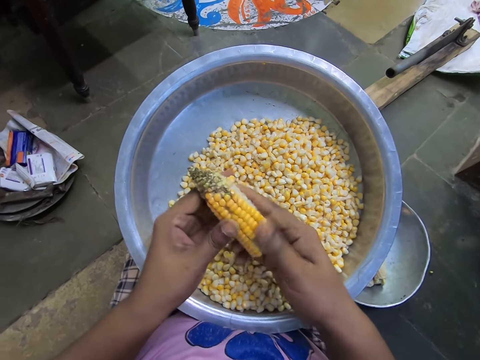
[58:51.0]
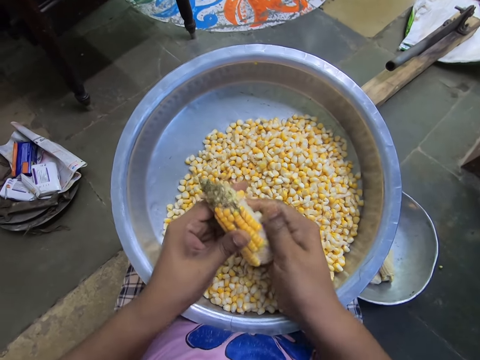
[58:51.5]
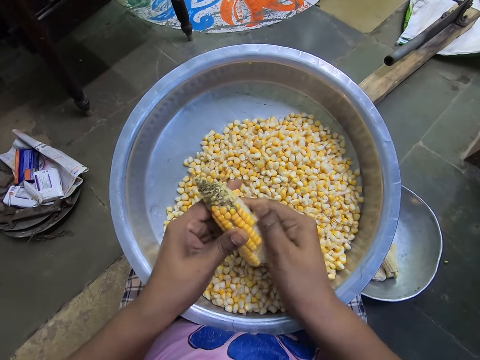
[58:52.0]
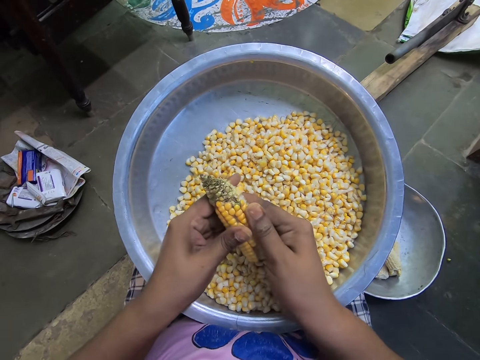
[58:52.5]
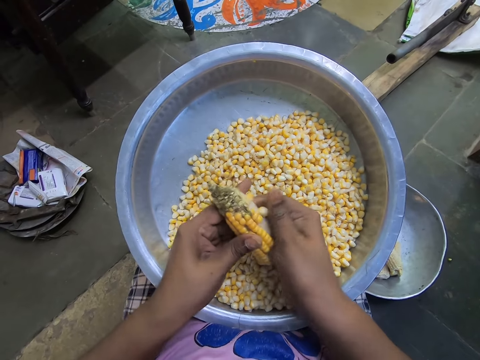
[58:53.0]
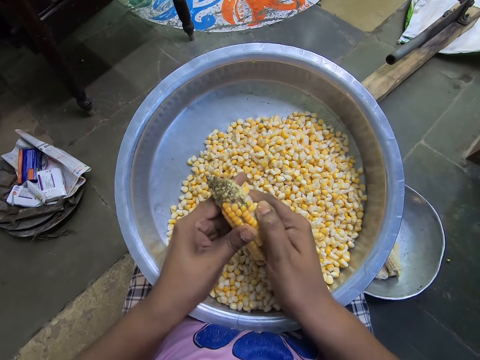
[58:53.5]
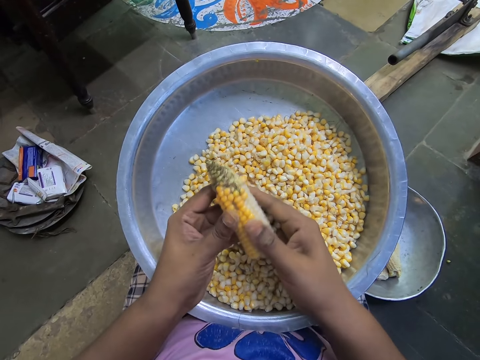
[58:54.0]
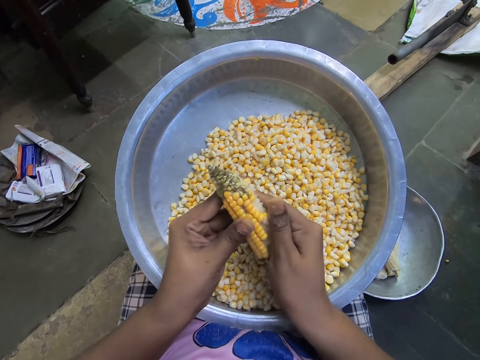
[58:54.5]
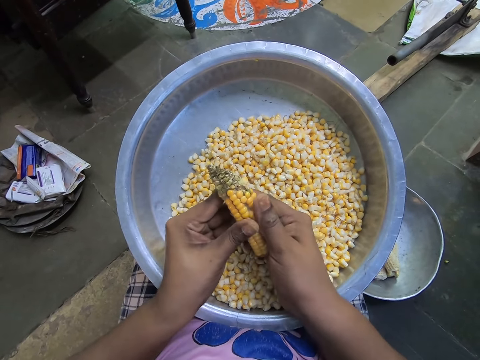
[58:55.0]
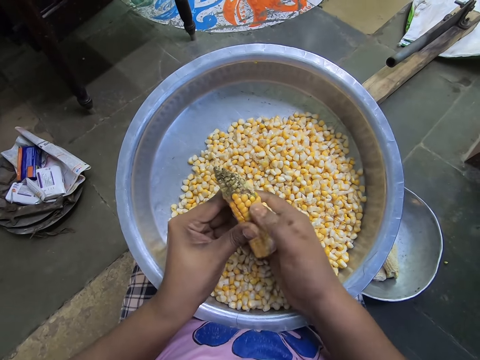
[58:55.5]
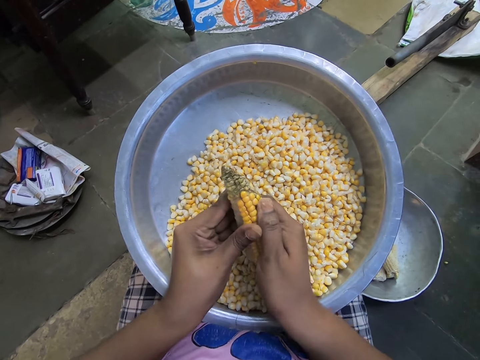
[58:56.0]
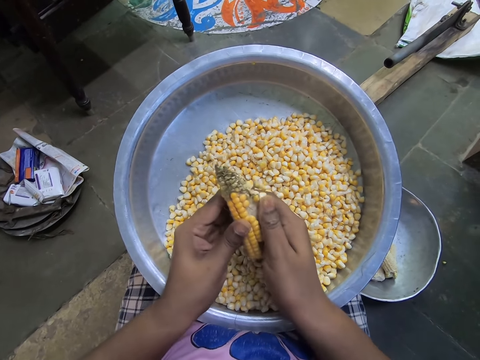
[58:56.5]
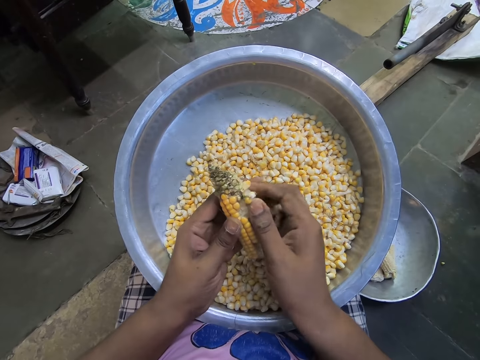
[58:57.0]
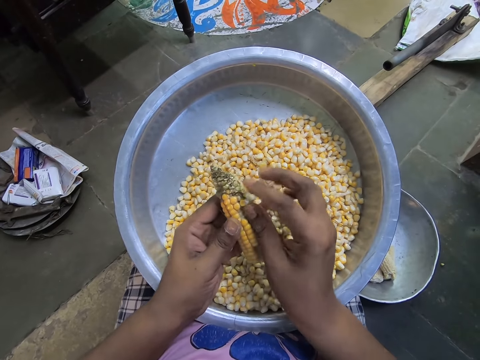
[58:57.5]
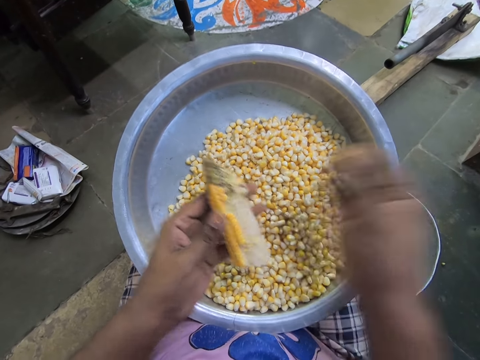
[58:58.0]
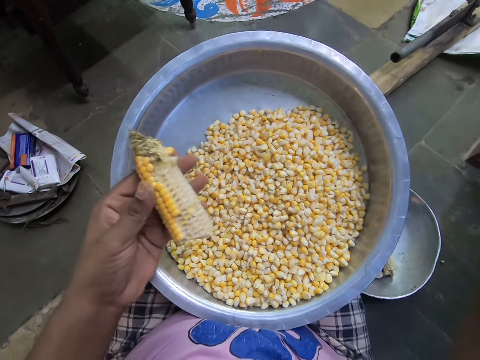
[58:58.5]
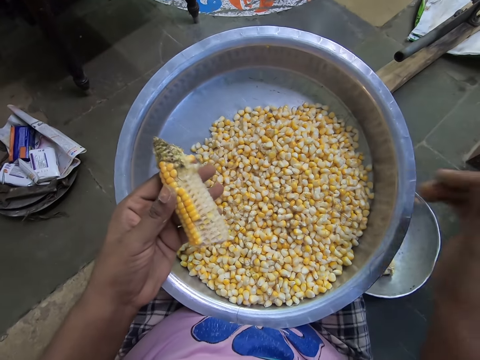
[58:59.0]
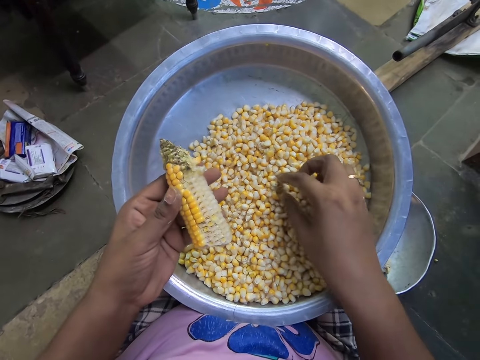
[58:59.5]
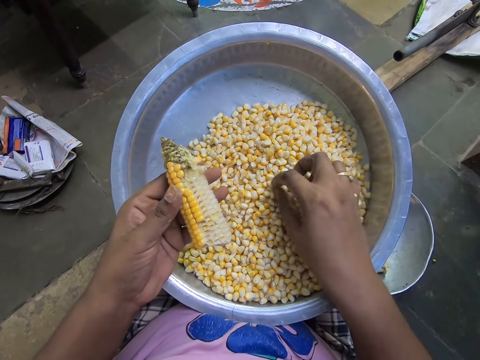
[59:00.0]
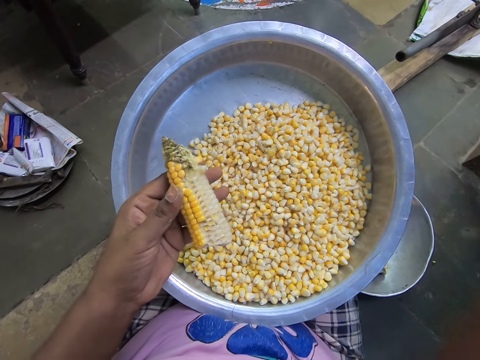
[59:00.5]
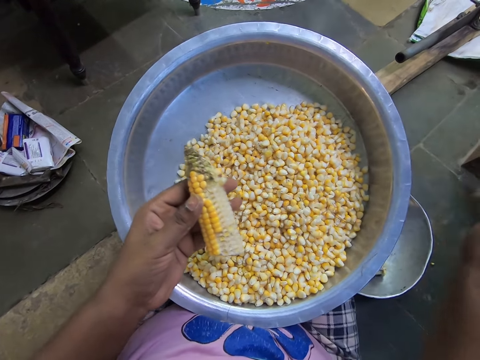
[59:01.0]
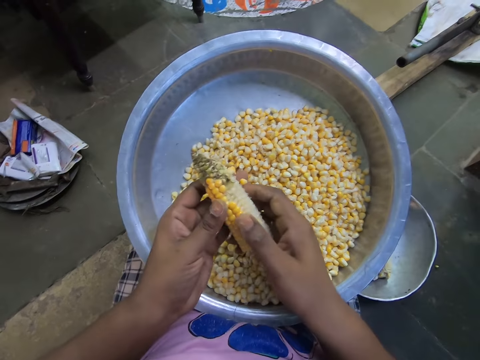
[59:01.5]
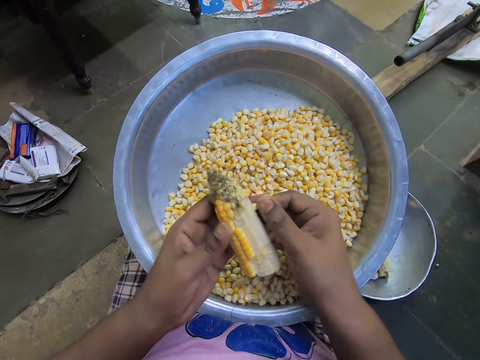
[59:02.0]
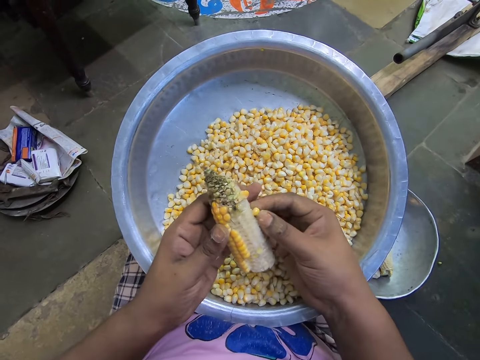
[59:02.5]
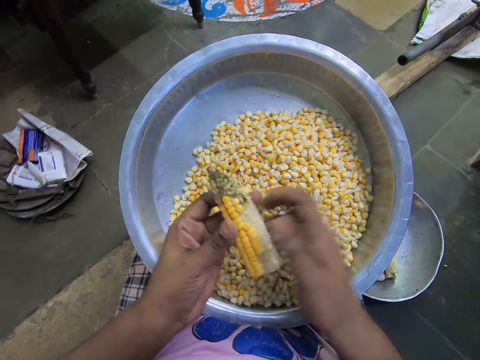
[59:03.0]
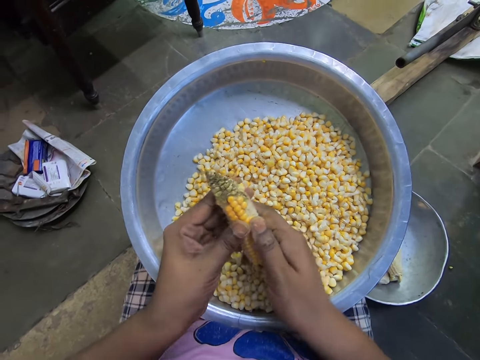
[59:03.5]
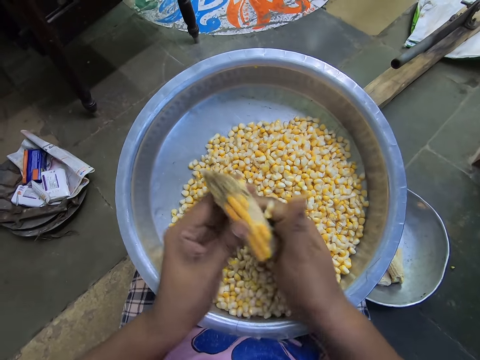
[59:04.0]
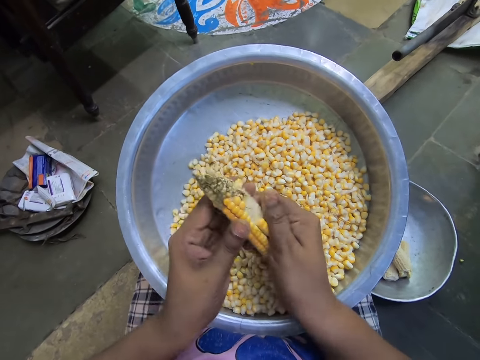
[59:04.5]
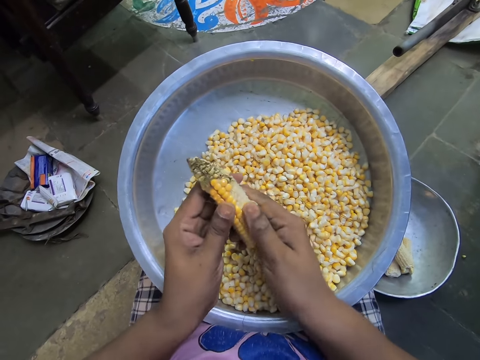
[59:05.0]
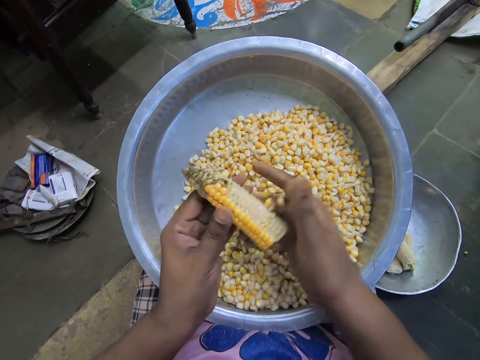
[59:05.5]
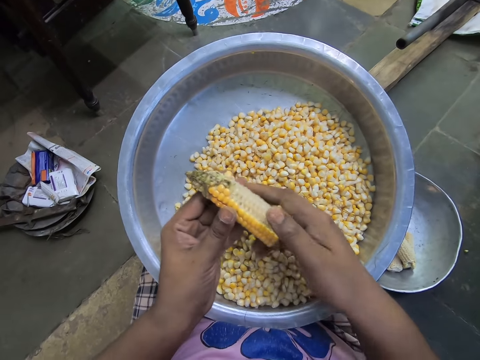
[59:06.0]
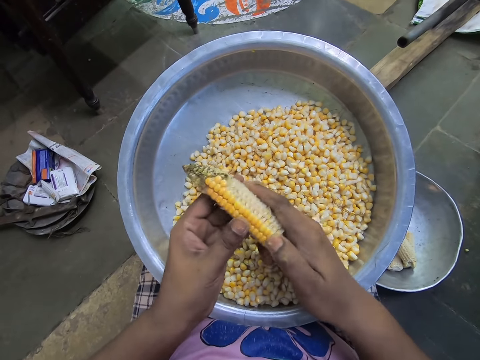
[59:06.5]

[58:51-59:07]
The camera wearer throws a seed away with her right hand. She picks a seed from the seeds in the basin on her legs with her right hand. She throws the seed away with her right hand. A woman interacts with the camera wearer. The camera wearer drops a seed from the corn in her left hand with her right hand. She peels some seeds of the corn in her left hand with her right hand into the basin on her legs.

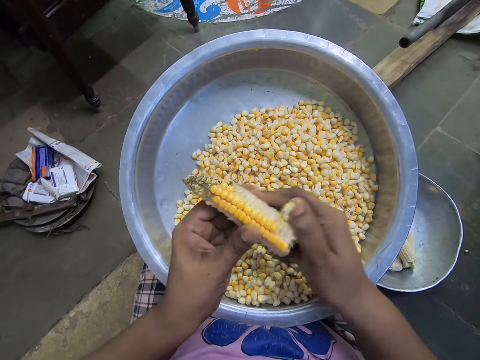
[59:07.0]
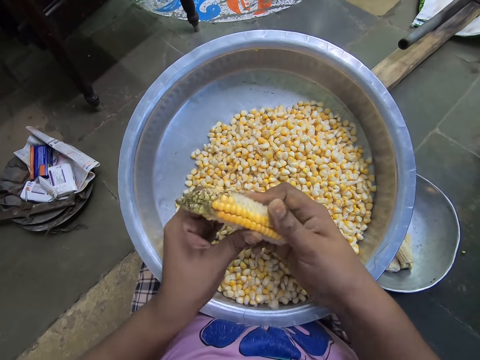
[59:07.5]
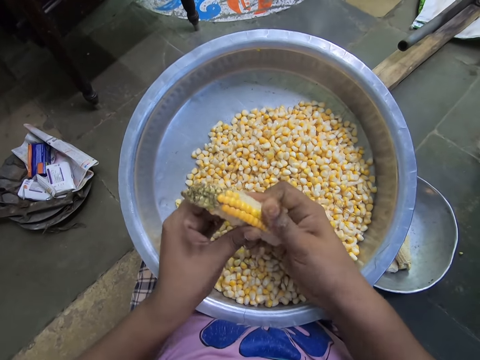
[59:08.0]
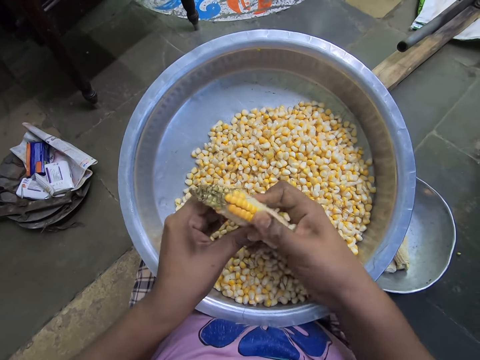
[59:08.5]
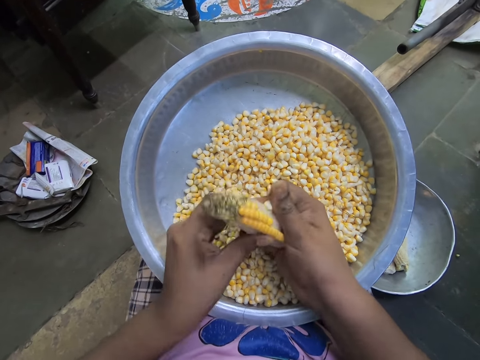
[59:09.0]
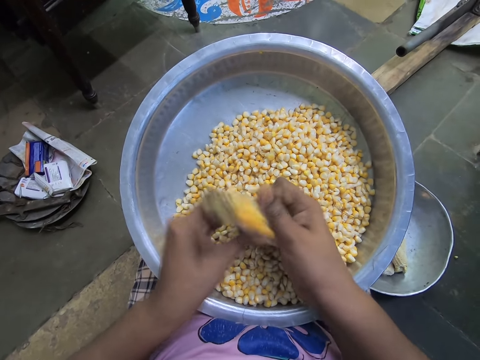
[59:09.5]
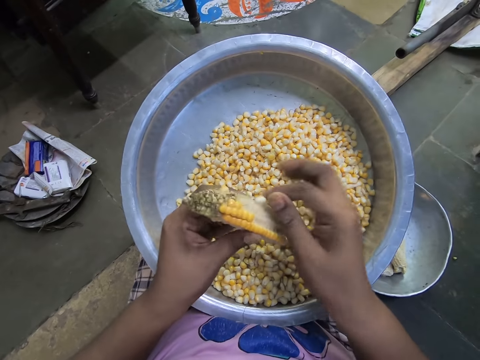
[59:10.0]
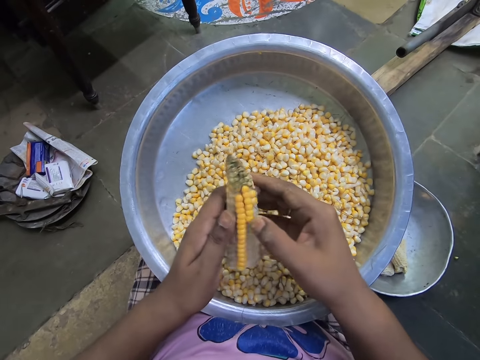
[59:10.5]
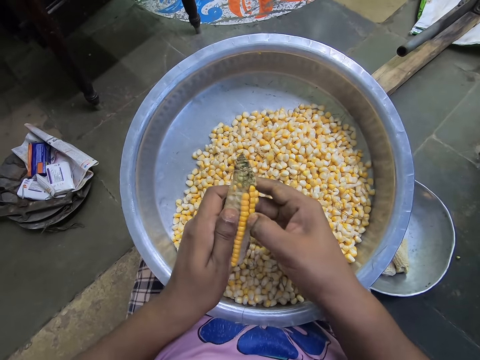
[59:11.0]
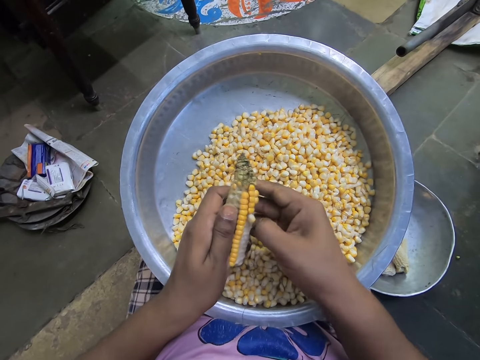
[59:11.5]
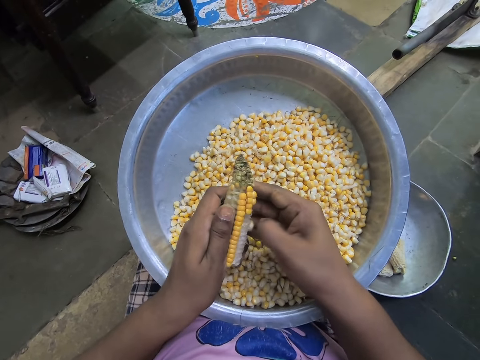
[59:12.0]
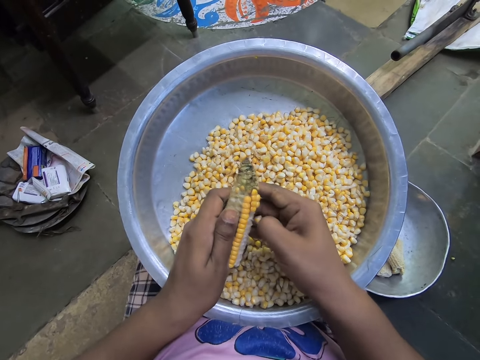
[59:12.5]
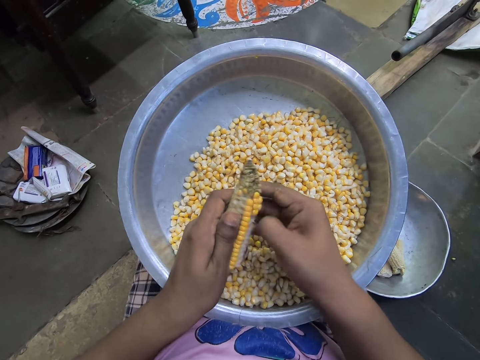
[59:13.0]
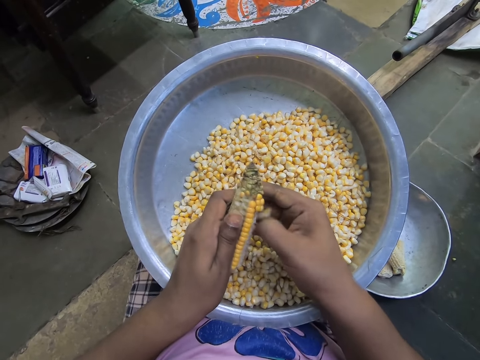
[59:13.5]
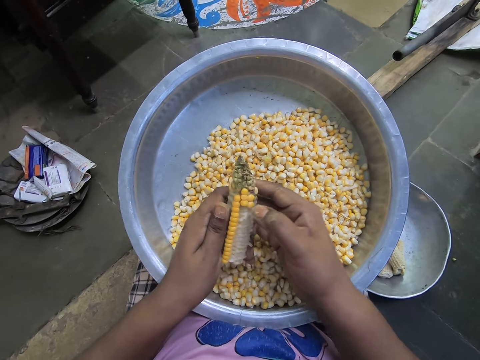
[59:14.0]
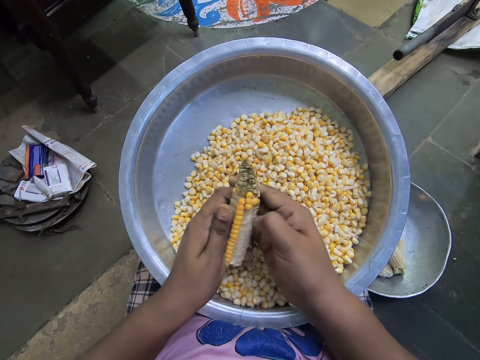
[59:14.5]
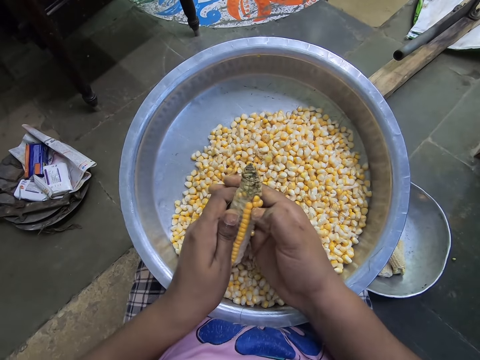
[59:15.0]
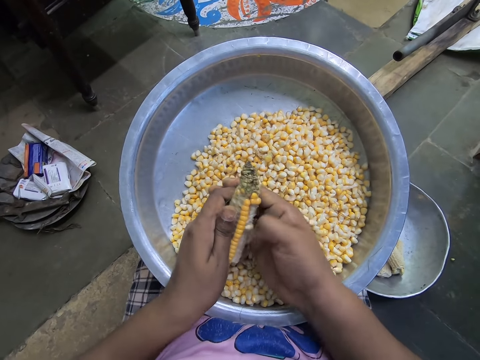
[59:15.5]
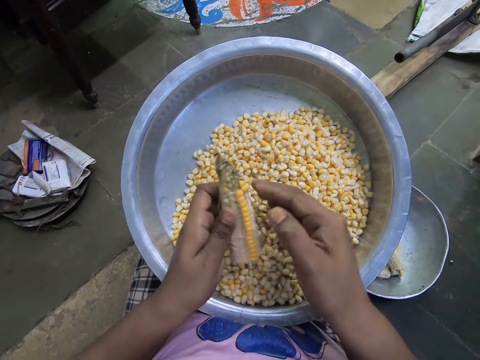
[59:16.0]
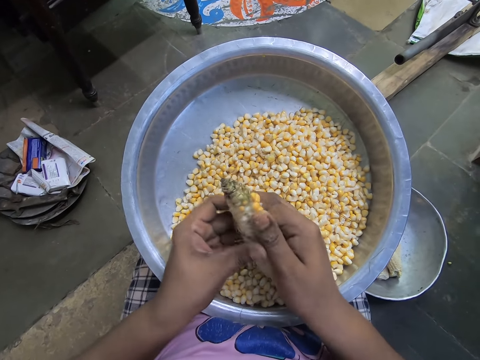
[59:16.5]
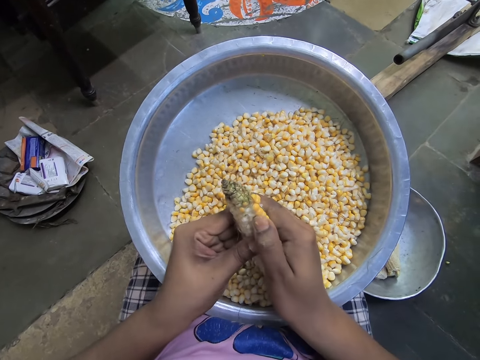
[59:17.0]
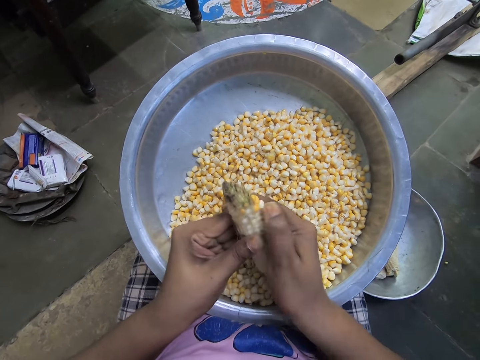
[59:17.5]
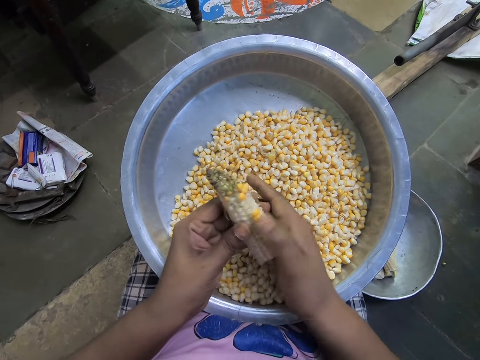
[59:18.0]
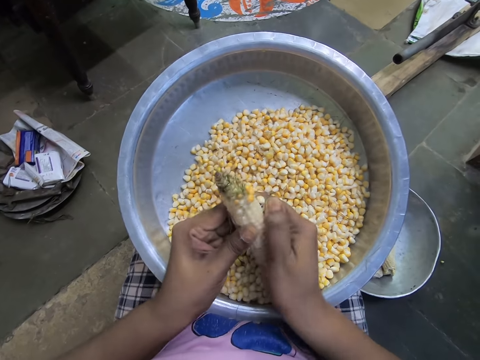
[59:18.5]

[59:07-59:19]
The camera wearer peels the corn with the right hand.
